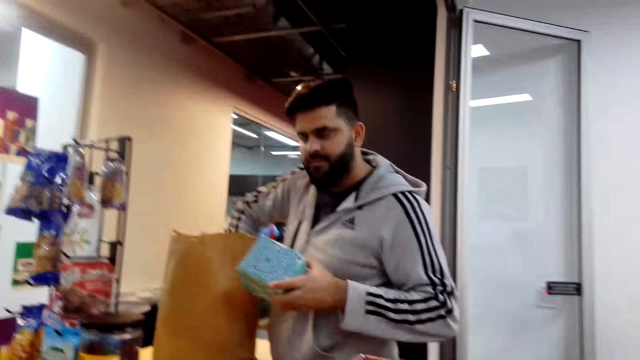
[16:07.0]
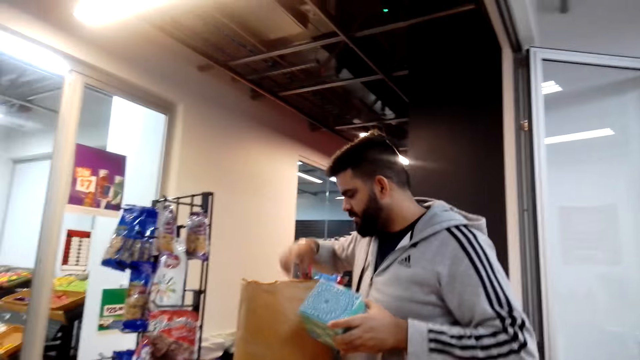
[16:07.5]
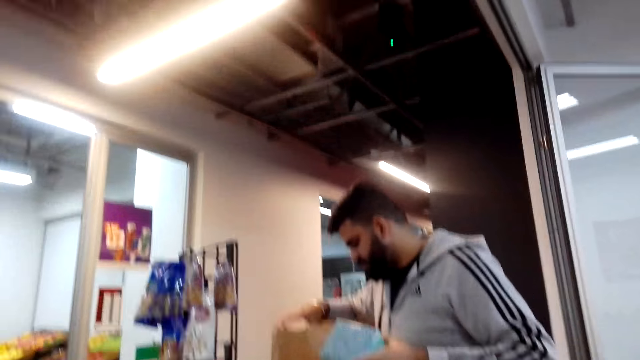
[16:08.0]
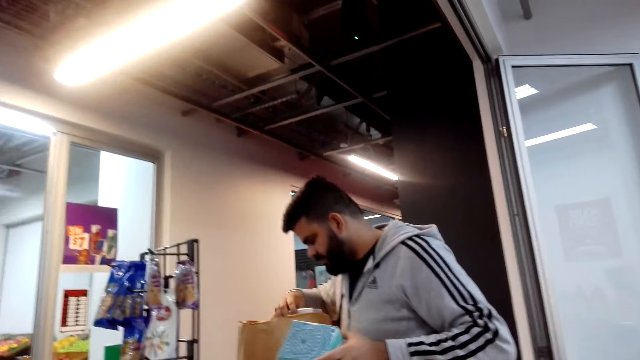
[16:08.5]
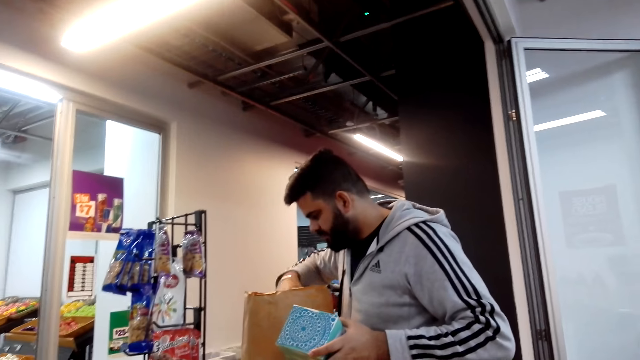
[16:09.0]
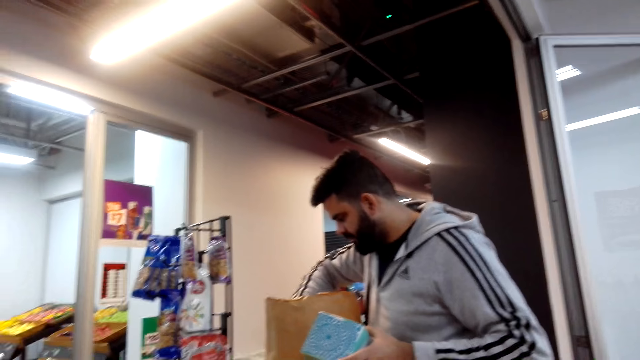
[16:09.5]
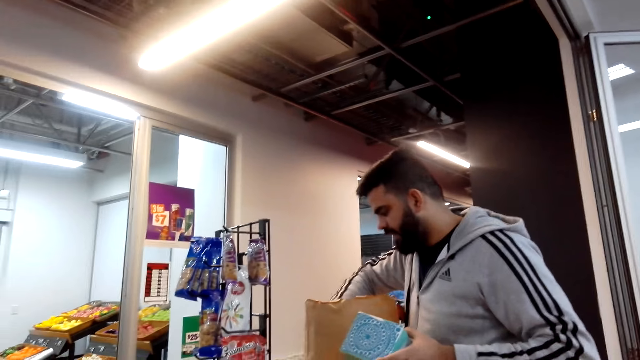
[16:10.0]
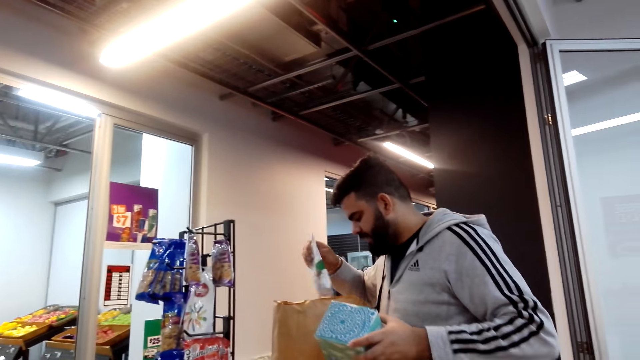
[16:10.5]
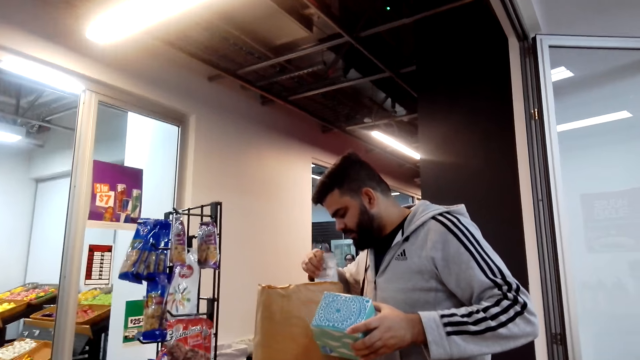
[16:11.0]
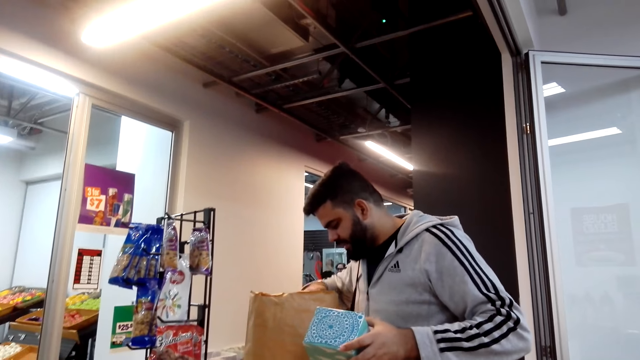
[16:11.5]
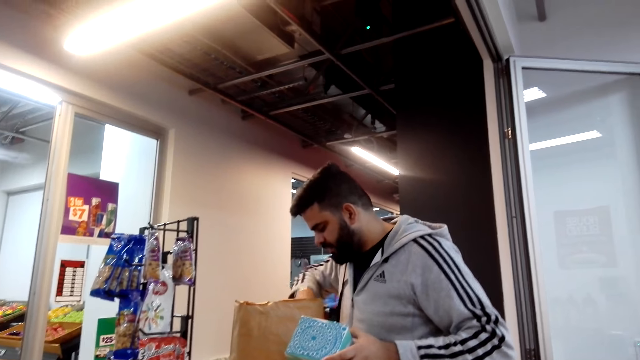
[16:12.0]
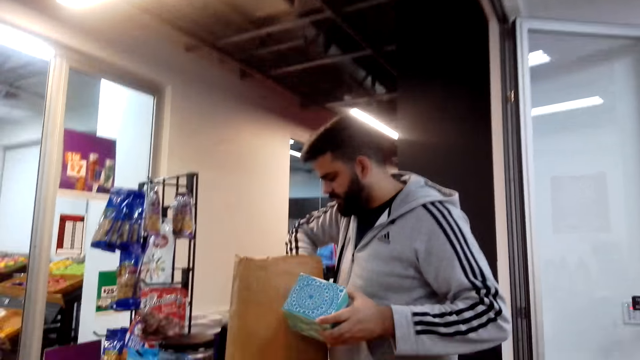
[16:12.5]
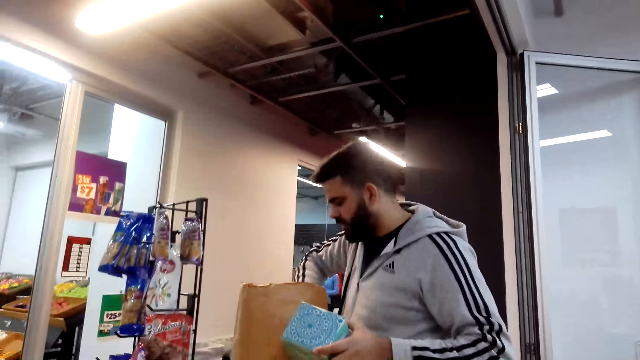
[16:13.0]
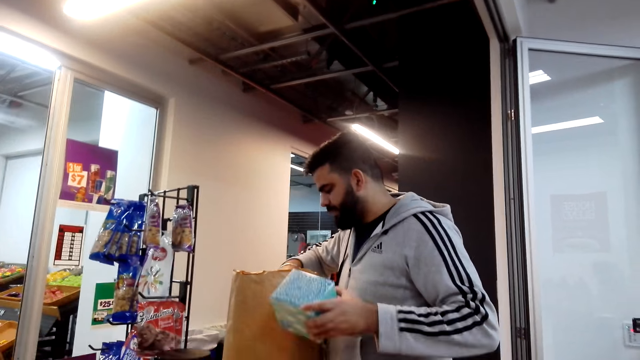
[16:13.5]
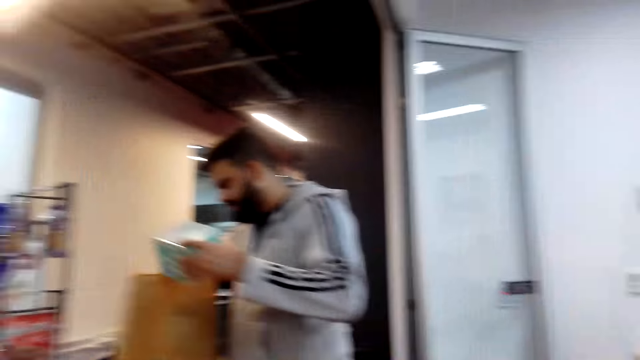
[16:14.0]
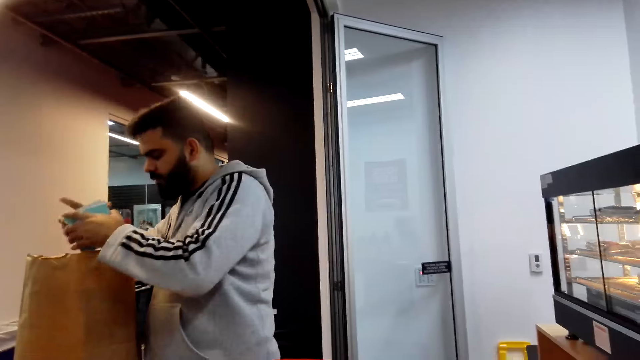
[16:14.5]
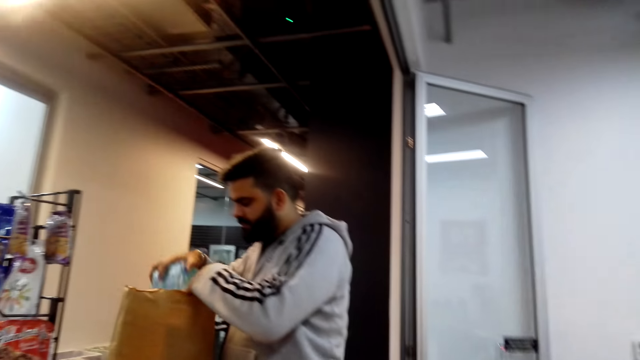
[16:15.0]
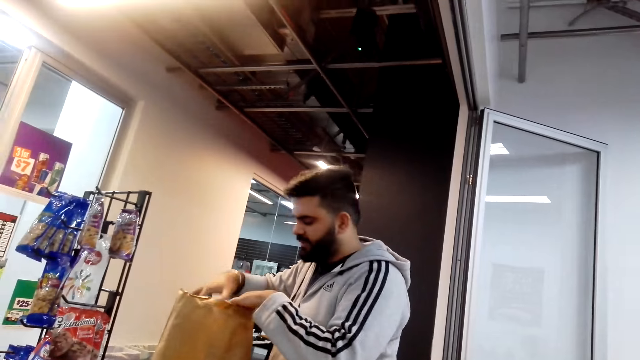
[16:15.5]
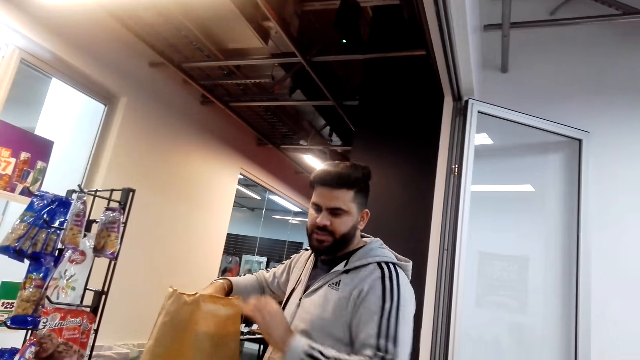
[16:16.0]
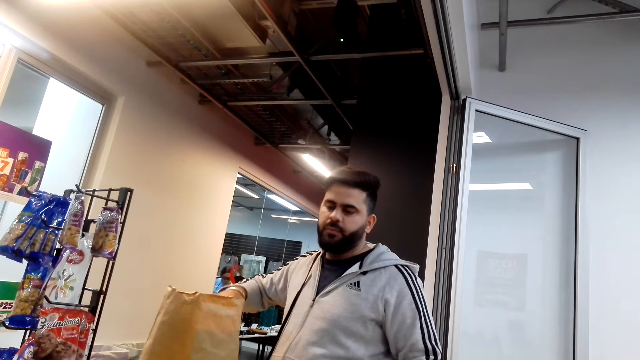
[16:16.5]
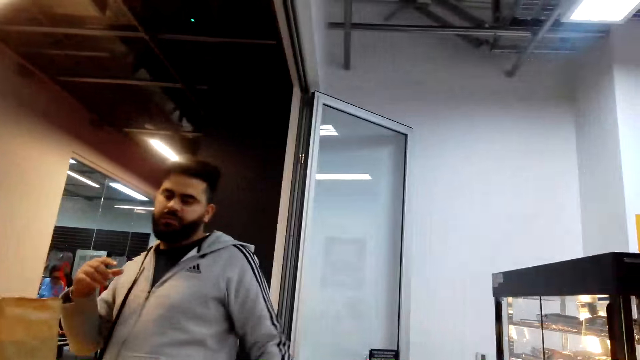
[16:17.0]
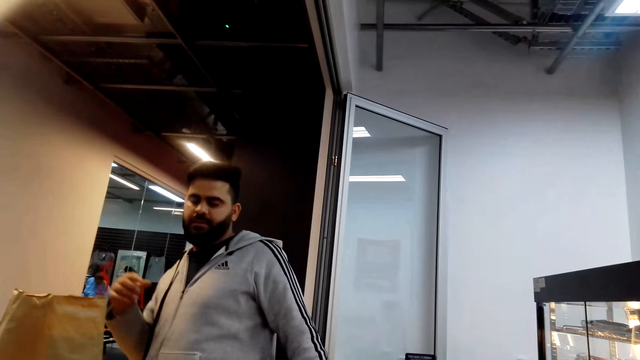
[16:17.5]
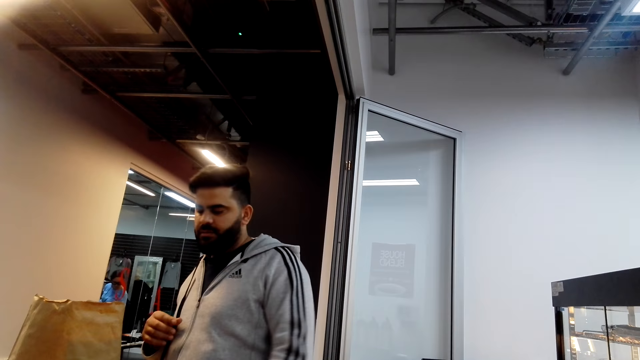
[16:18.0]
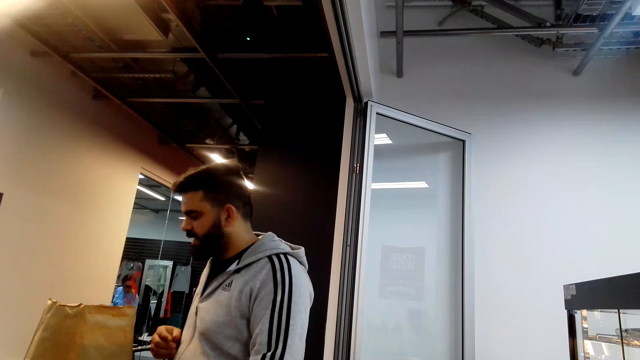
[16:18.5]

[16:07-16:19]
A cashier arranges products in a bag.

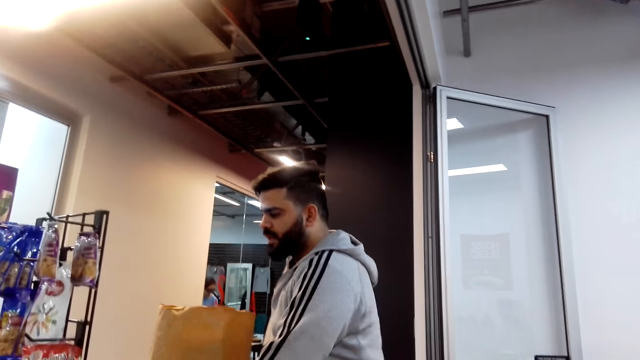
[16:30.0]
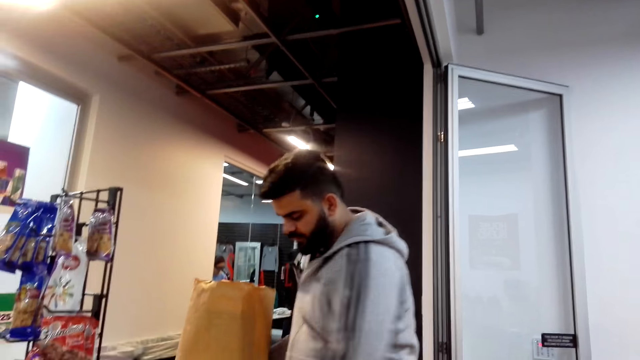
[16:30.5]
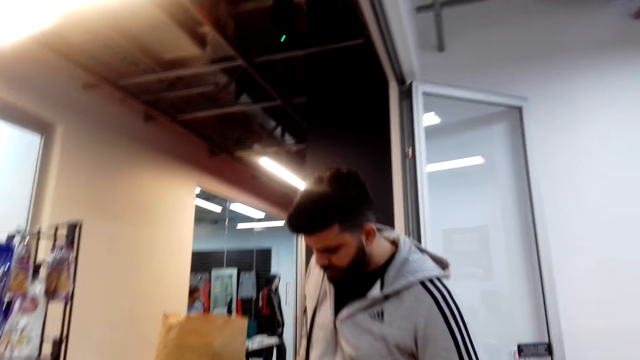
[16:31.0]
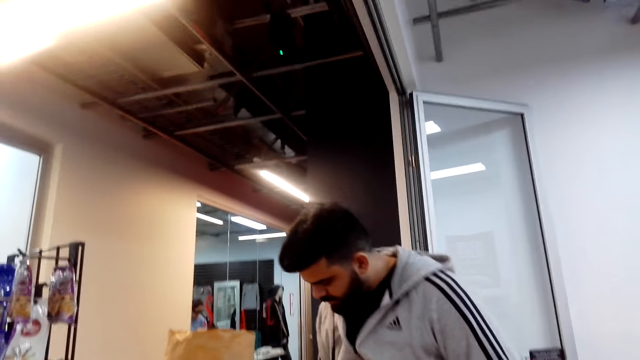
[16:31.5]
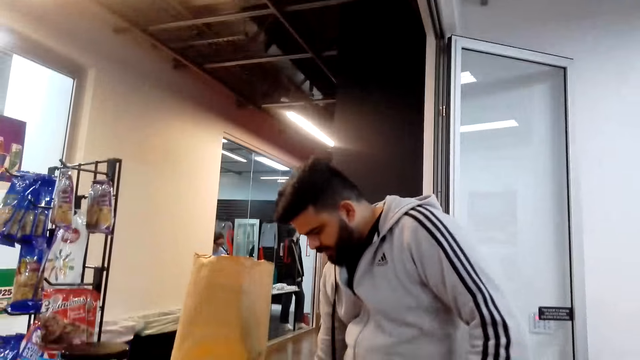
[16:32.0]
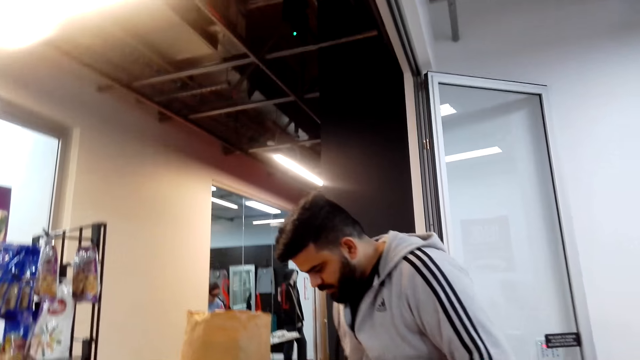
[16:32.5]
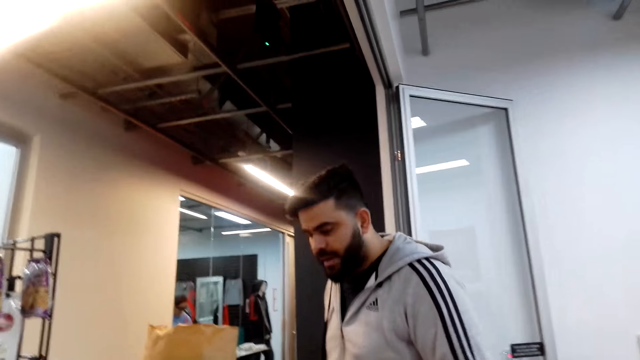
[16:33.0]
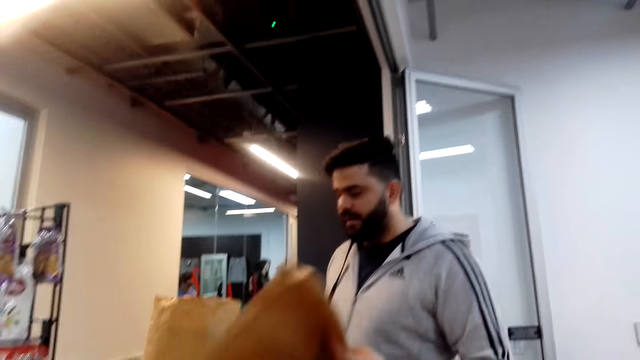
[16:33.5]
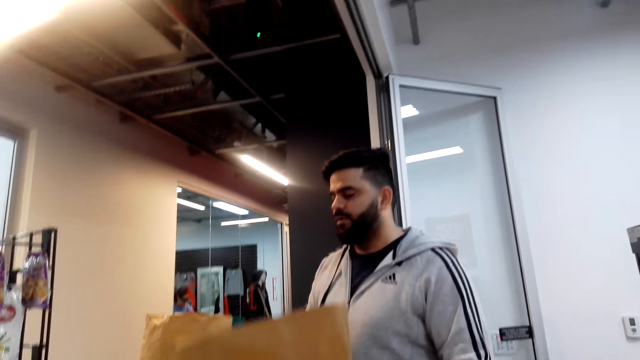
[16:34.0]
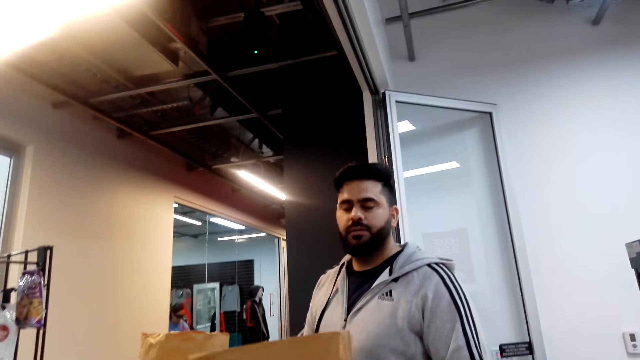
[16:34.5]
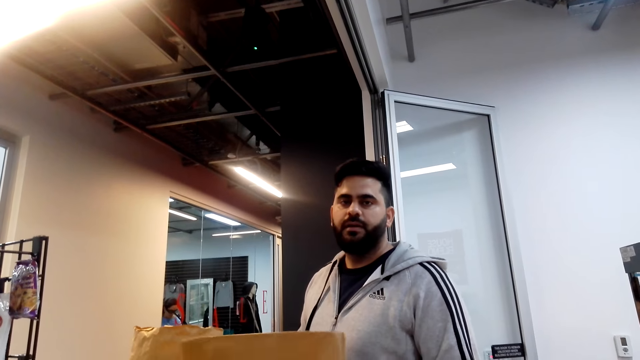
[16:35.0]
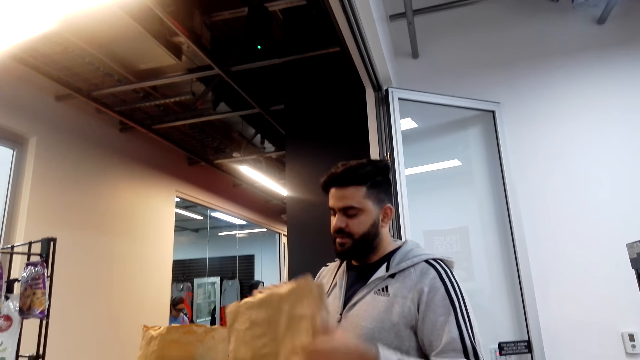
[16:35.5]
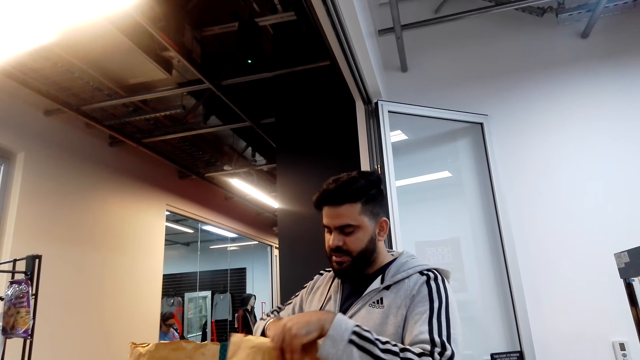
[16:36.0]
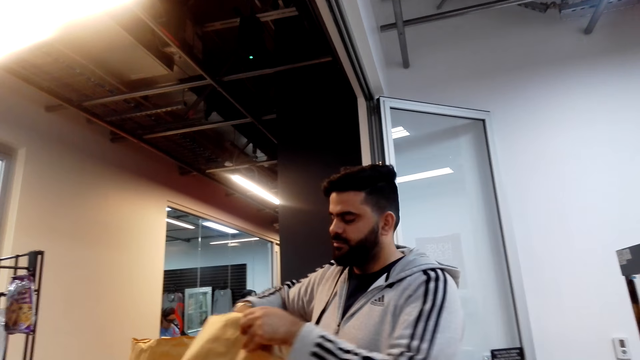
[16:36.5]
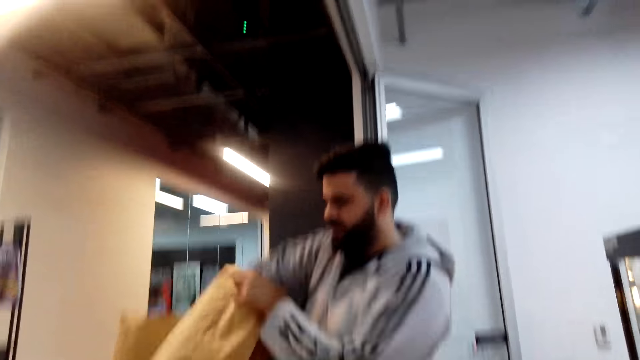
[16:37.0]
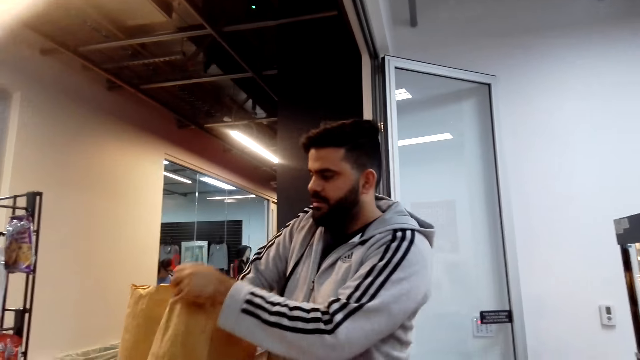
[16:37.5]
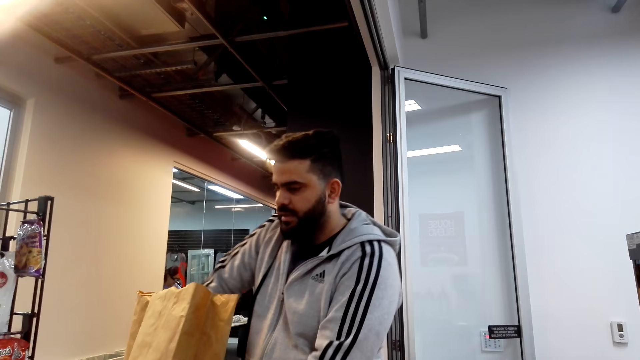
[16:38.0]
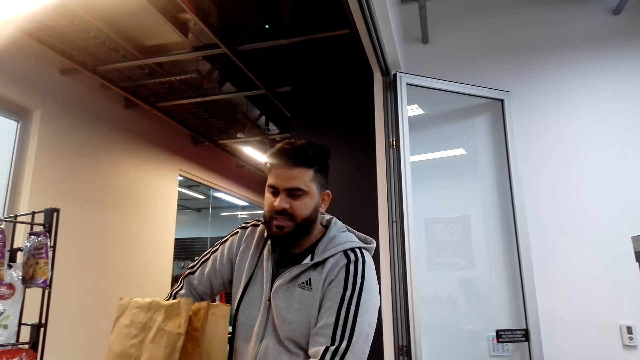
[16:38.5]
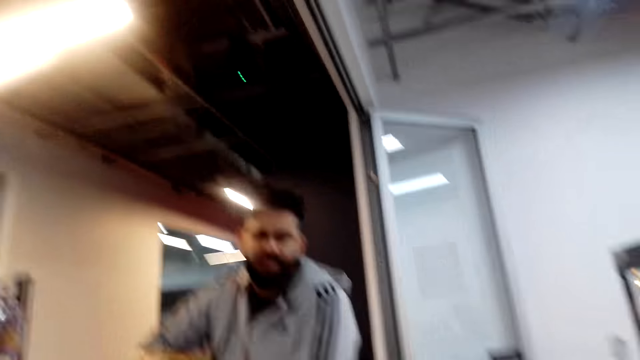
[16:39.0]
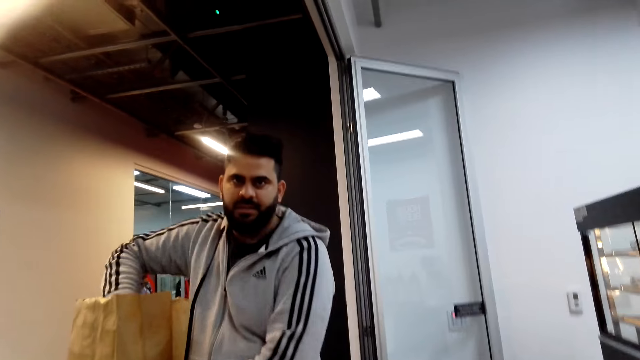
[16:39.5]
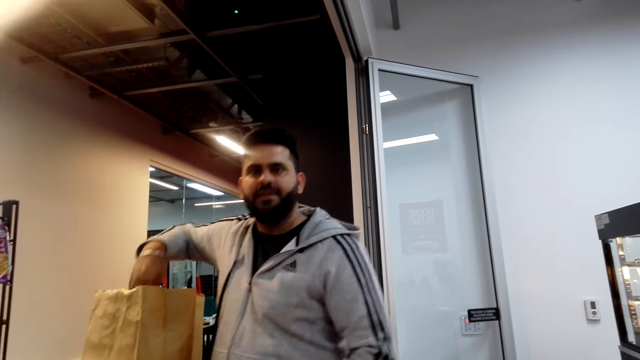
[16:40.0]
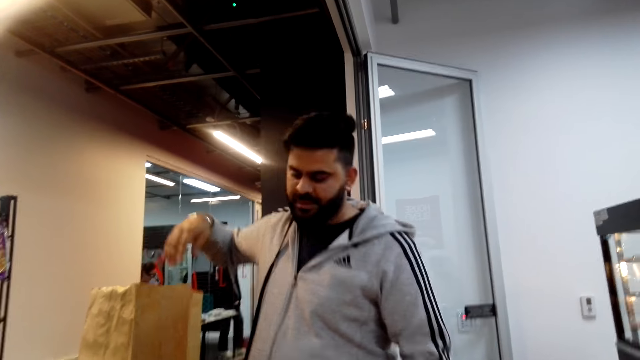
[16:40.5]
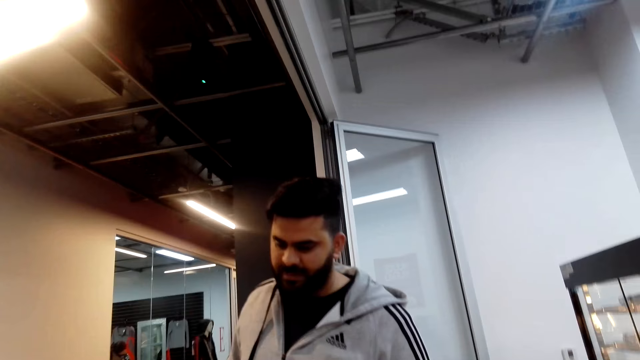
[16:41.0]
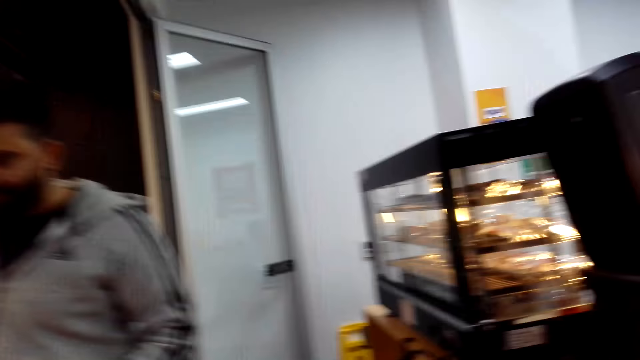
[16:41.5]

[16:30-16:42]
A cashier moves a bag on the counter. The cashier pulls out a paper bag. The cashier straightens the paper bag. A man puts the paper bag on the counter.
